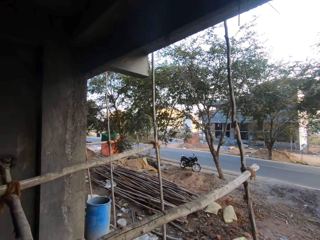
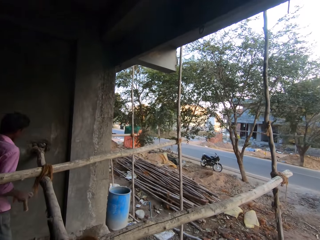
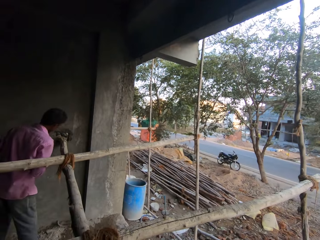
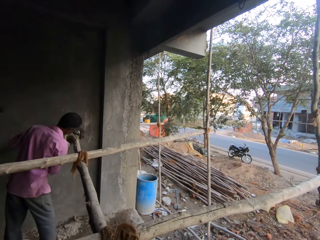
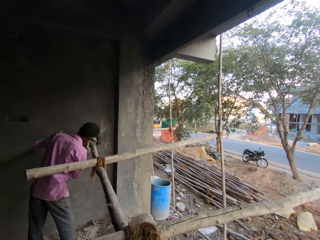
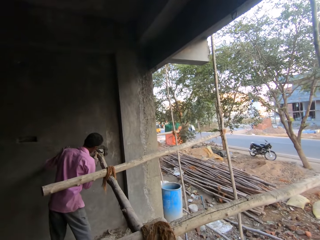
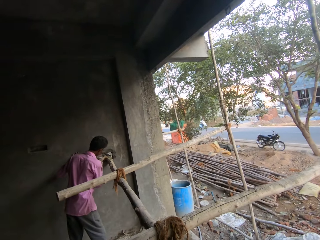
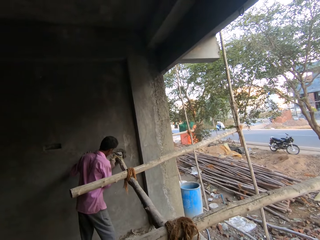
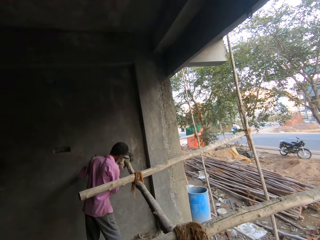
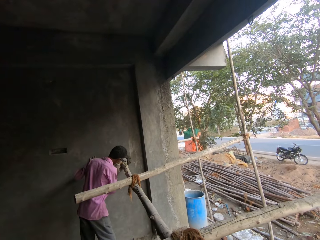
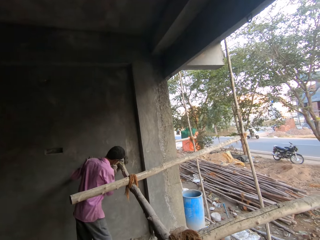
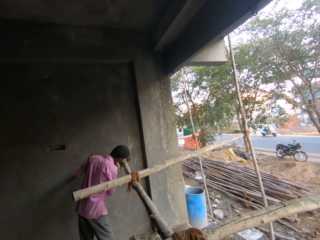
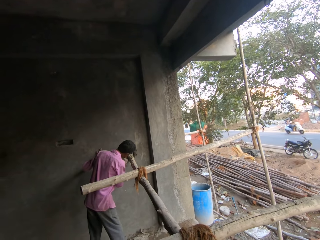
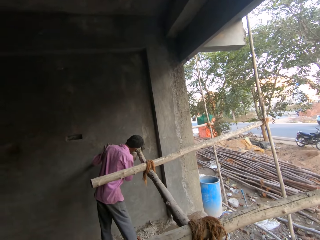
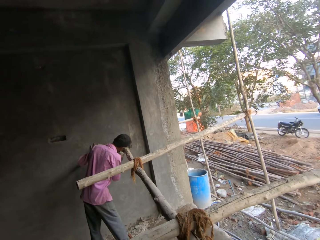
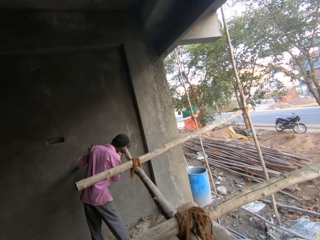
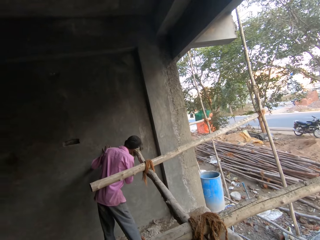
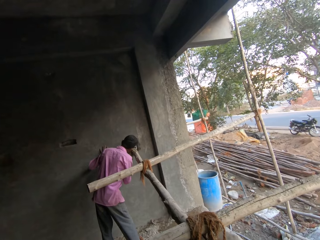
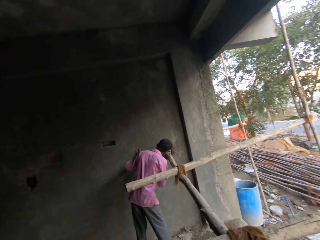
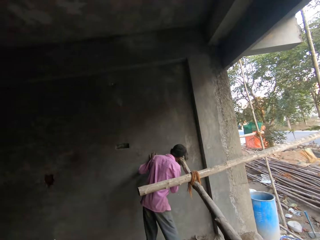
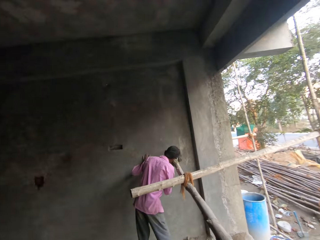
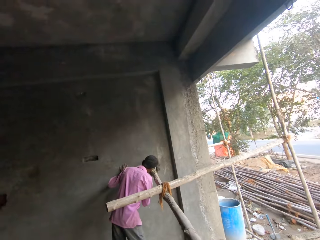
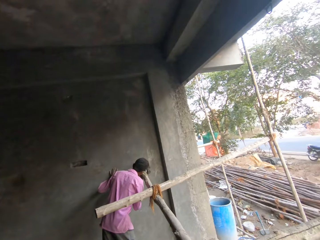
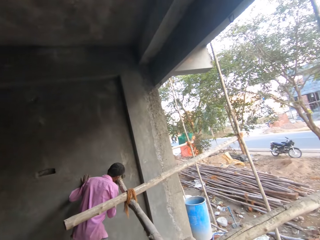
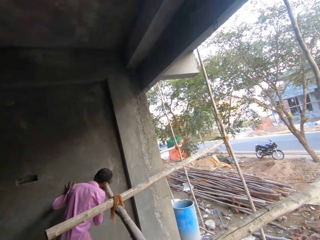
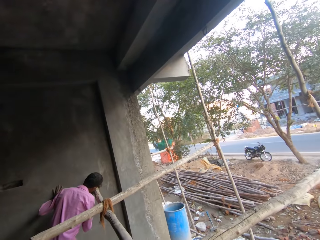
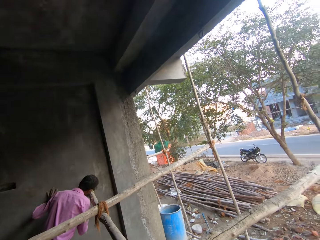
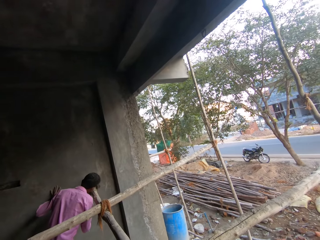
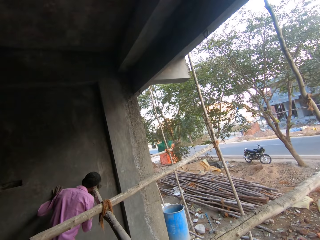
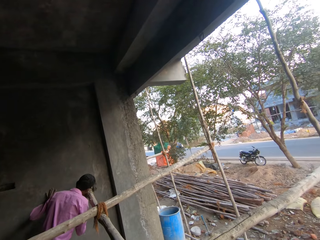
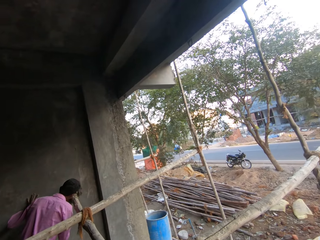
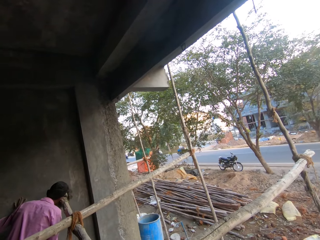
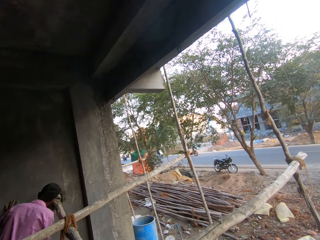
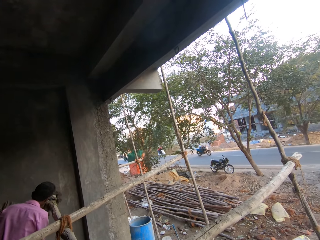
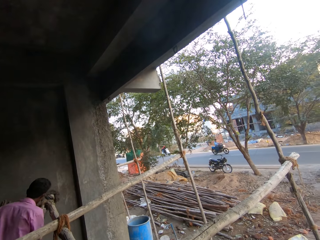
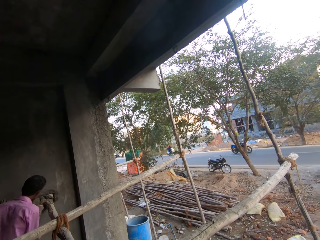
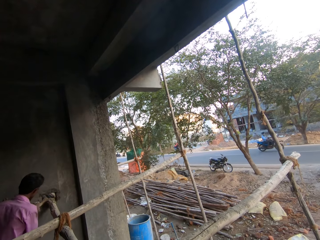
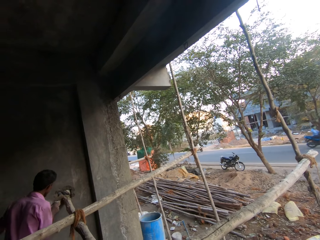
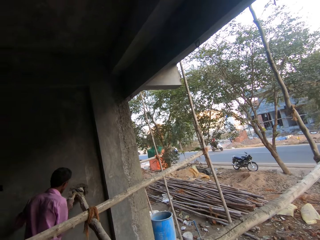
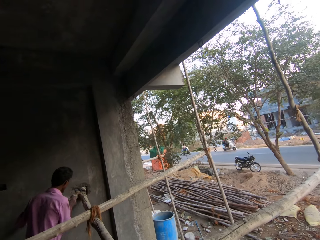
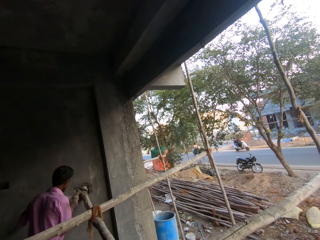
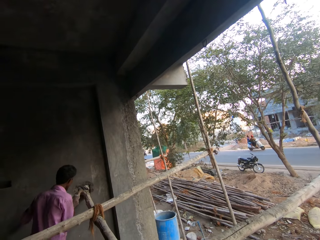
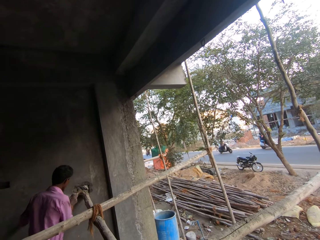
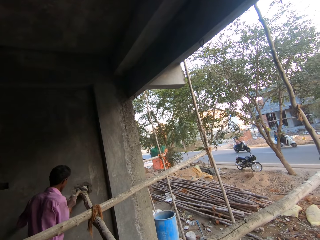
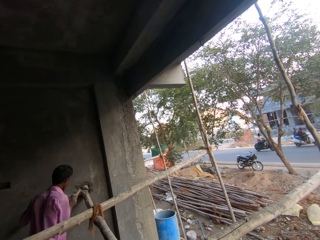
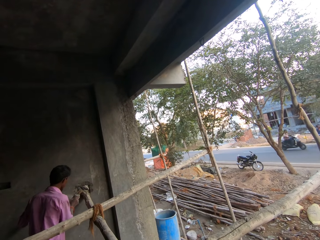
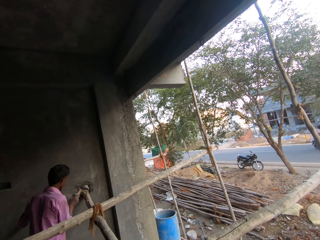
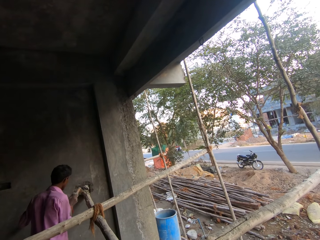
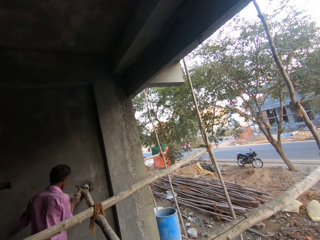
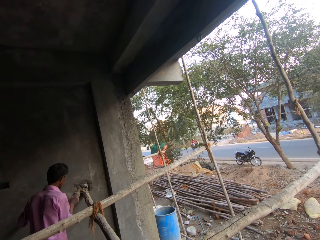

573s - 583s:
A man hits a stuffed hole on the wall with an iron stick in his right hand in a site building.

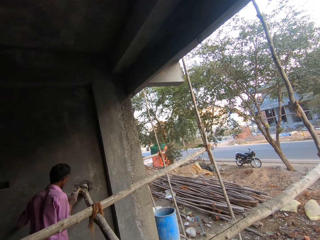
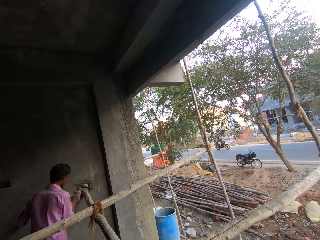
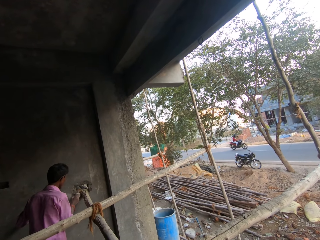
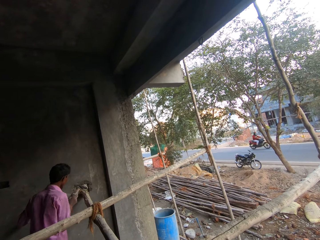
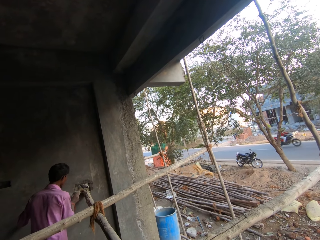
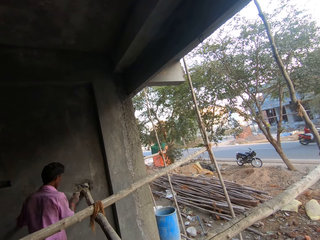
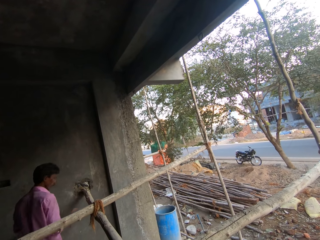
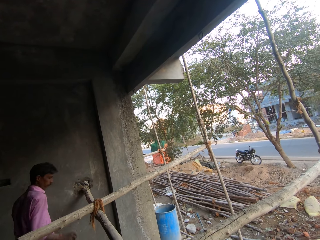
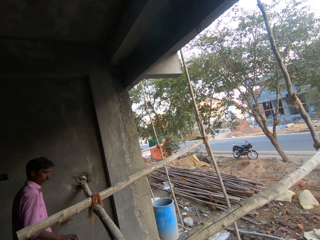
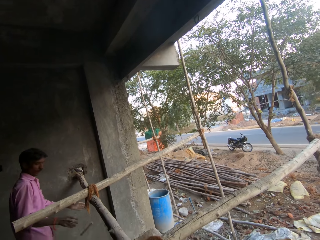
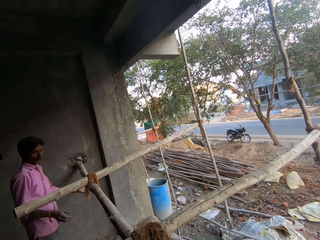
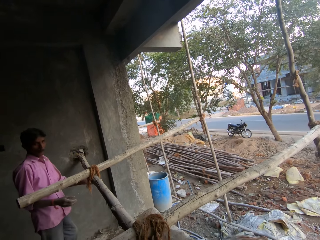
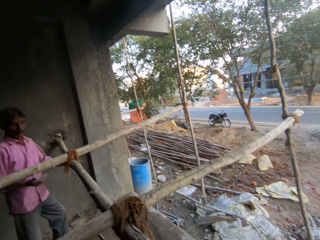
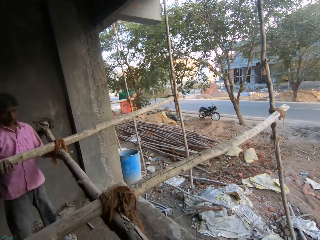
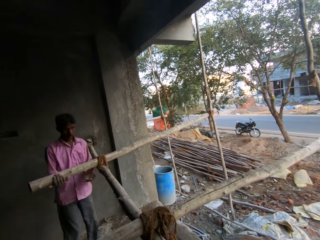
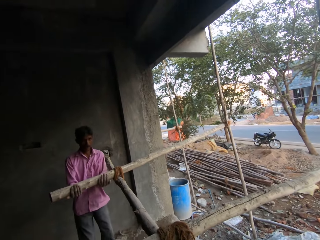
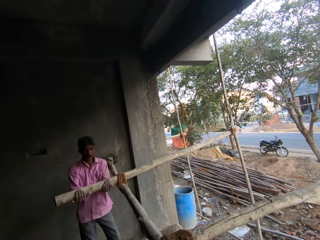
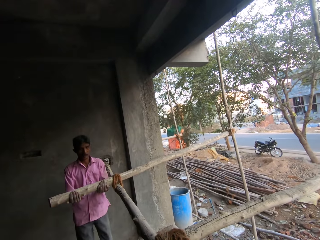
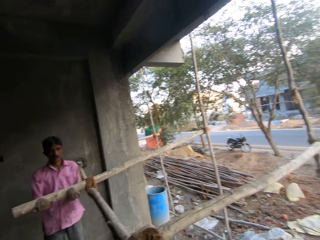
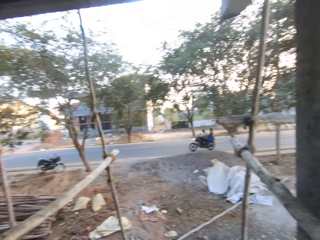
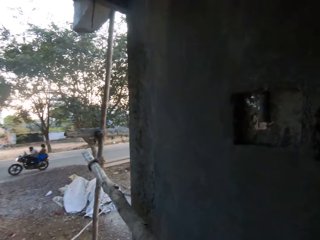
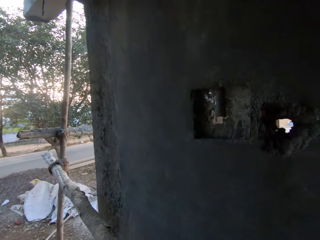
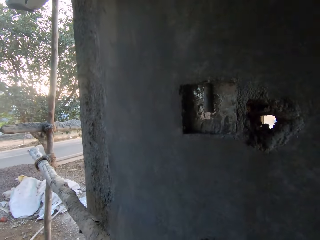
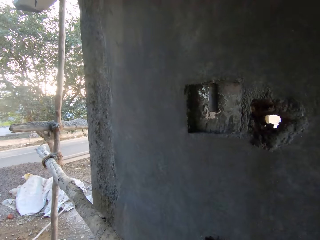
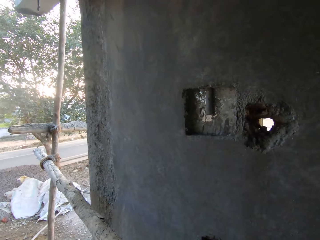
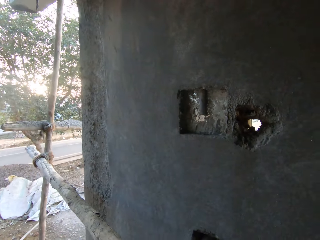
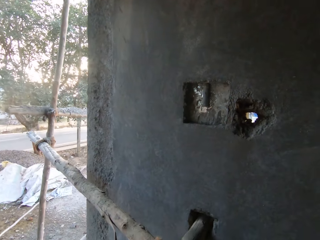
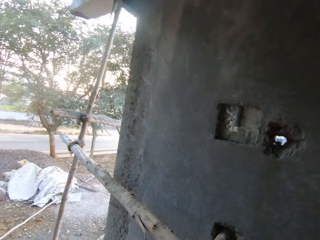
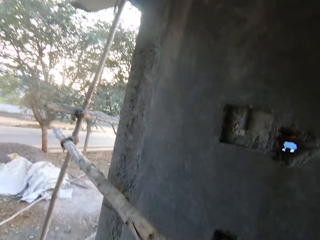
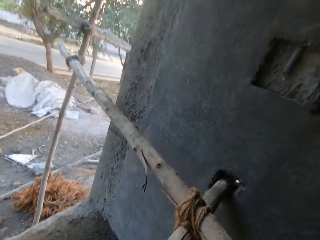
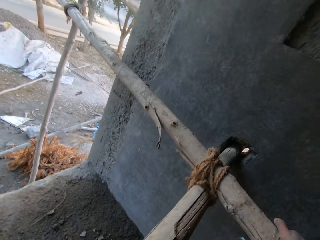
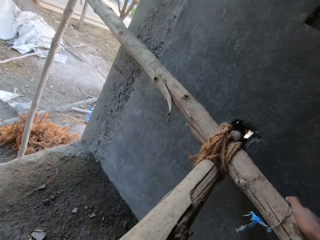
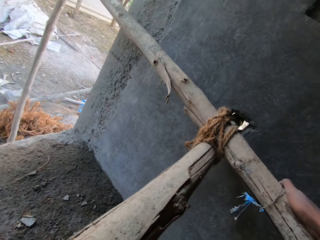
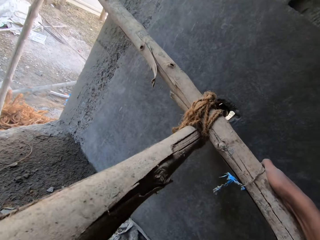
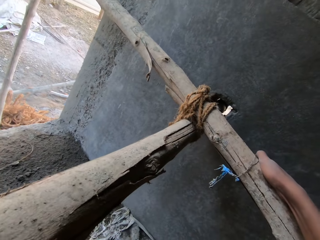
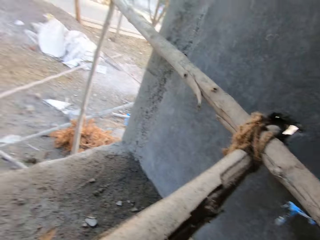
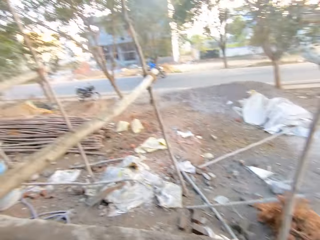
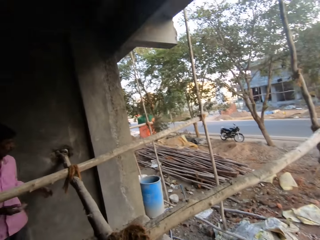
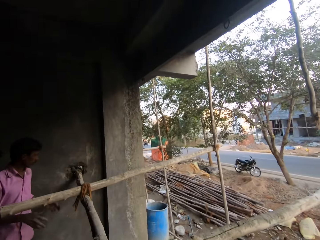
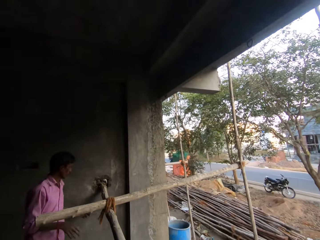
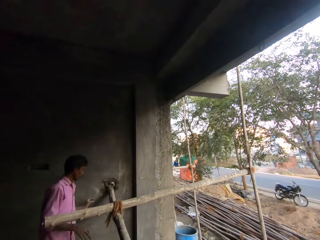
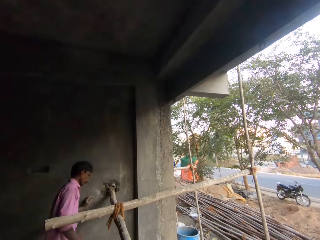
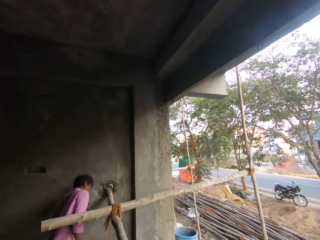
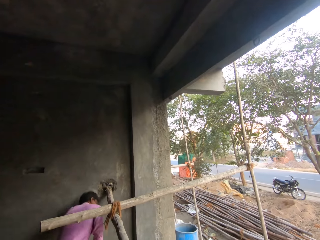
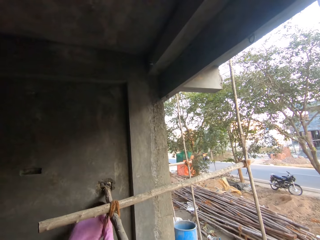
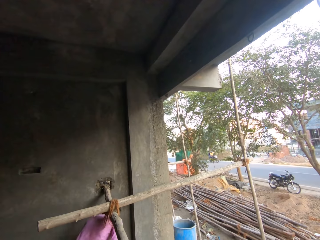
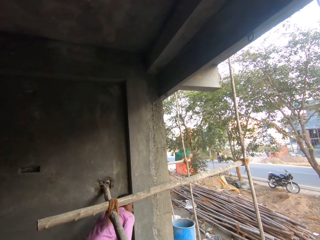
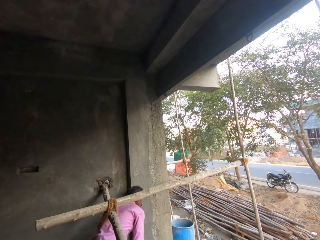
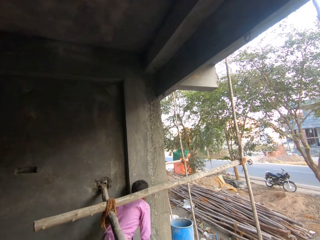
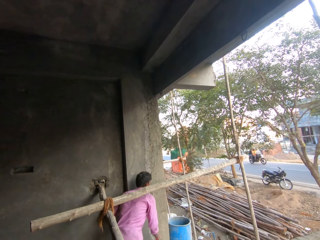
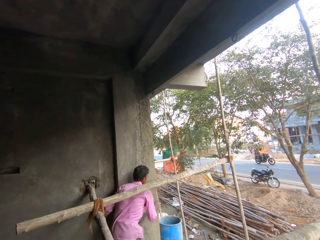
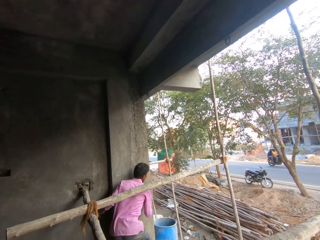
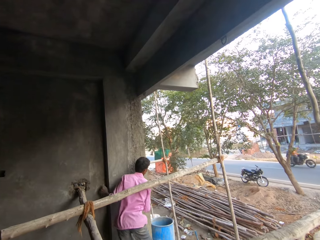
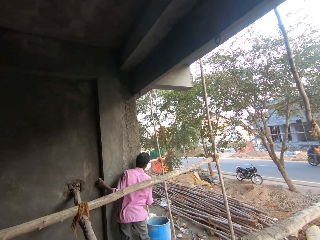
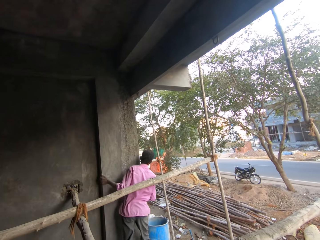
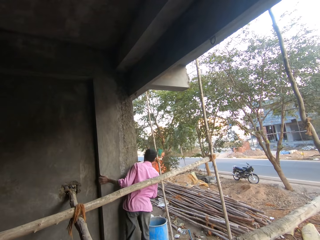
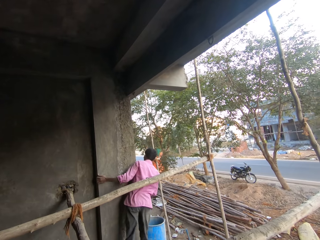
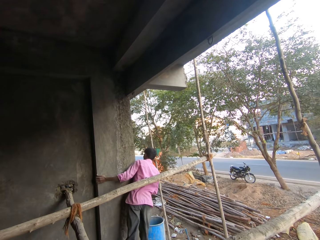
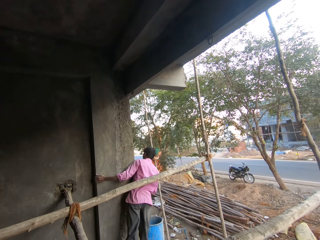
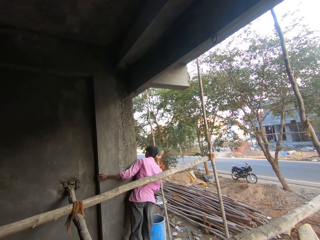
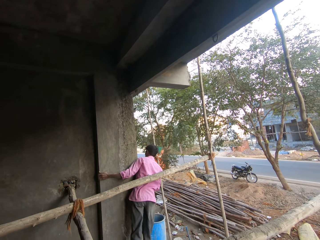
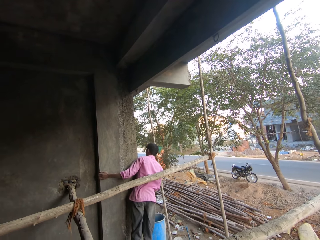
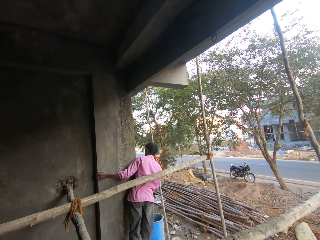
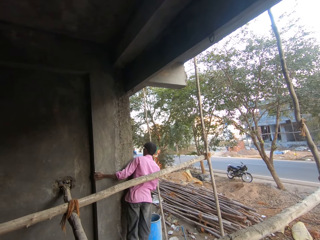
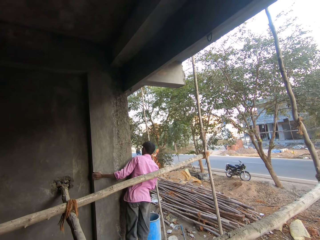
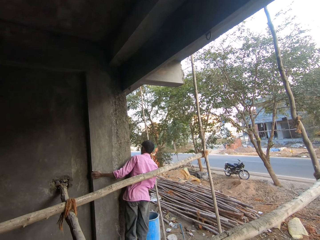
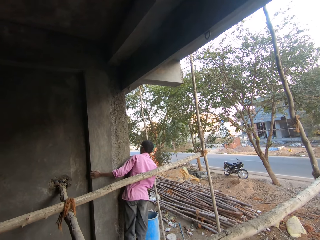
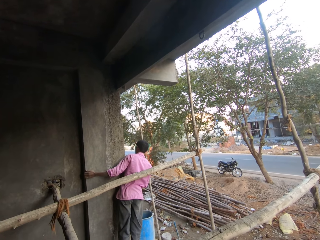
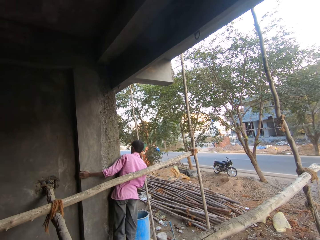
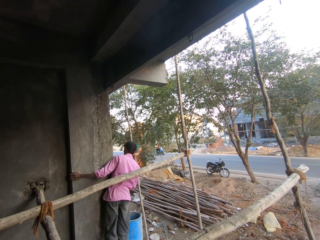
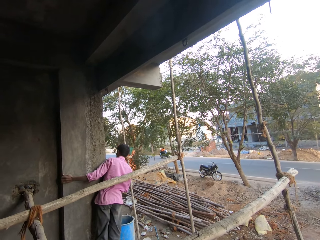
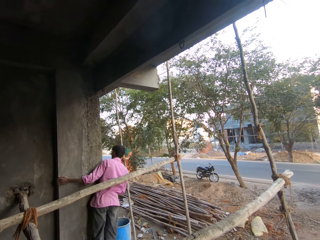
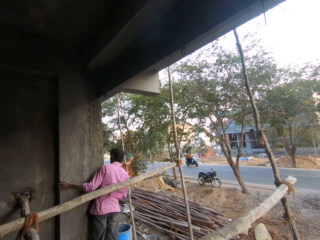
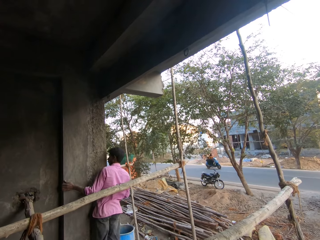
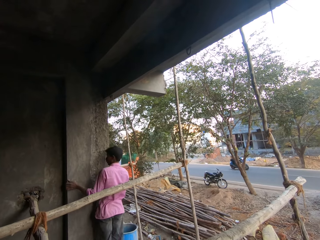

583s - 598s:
A man throws an iron stick on the floor with his right hand. He shakes a bamboo stick with both hands. He pulls a wood wall stand in the site building. The camera wearer holds the bamboo stick with his right hand. The man walks to the other side of the site building. He holds the wall with his right hand. He holds the wall with both hands. He peeps outside from the building.
